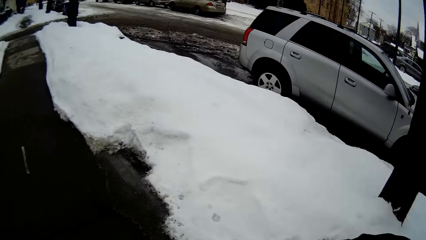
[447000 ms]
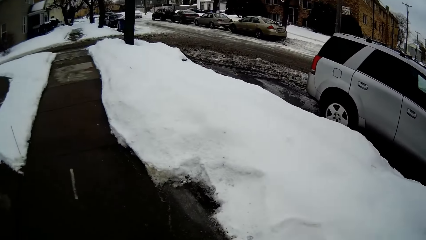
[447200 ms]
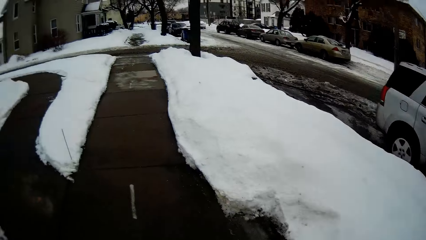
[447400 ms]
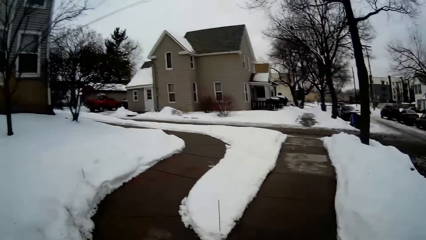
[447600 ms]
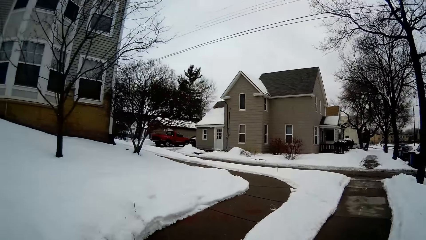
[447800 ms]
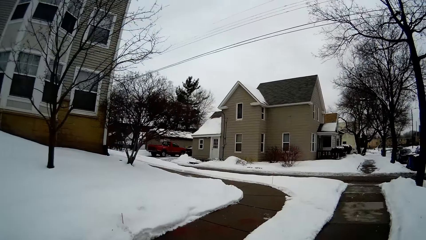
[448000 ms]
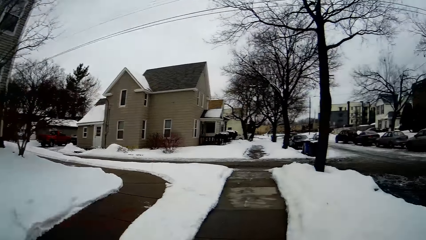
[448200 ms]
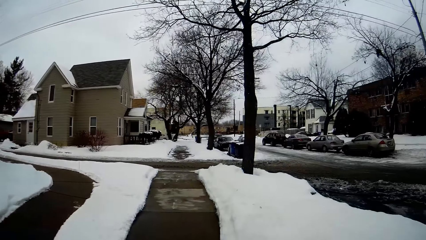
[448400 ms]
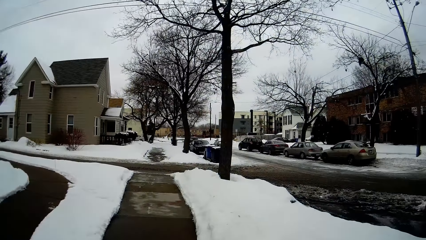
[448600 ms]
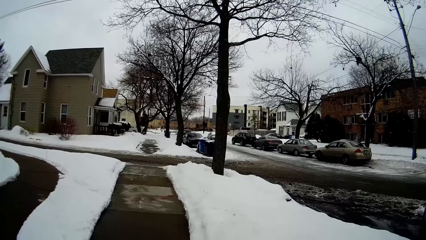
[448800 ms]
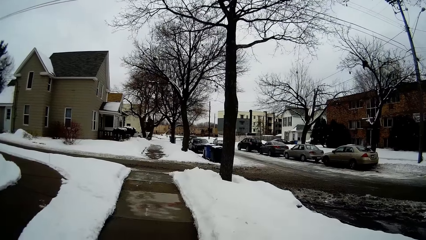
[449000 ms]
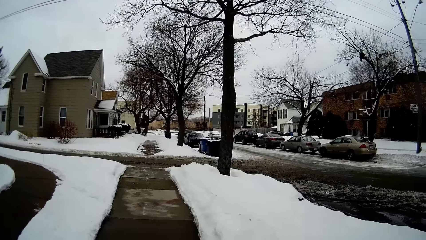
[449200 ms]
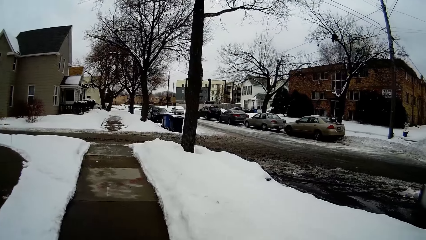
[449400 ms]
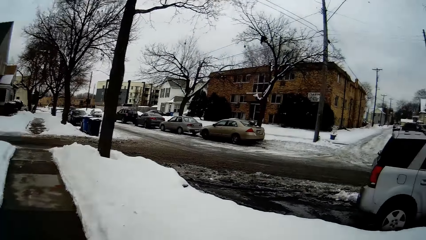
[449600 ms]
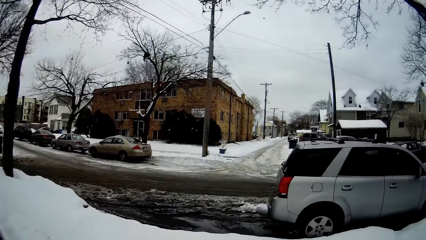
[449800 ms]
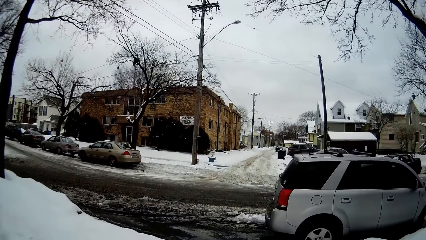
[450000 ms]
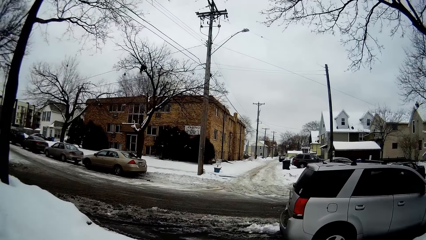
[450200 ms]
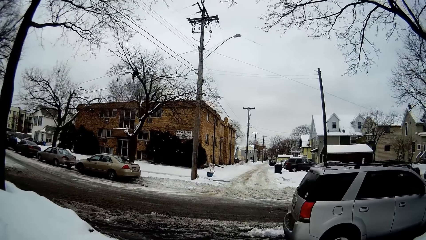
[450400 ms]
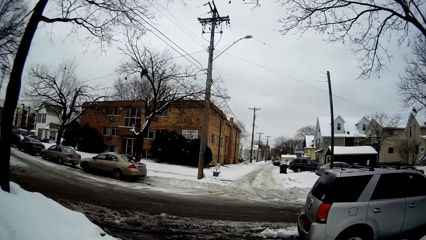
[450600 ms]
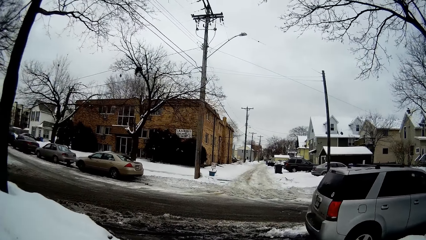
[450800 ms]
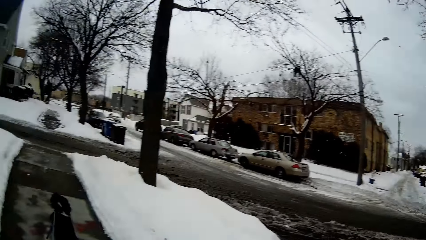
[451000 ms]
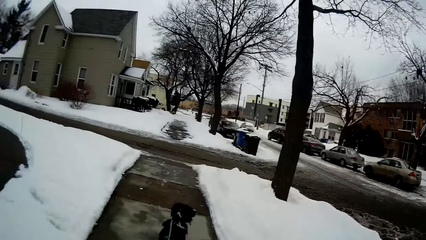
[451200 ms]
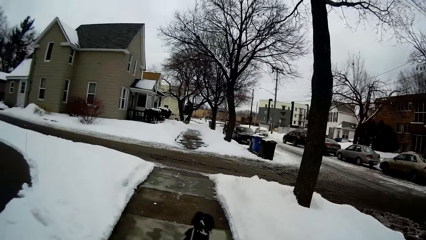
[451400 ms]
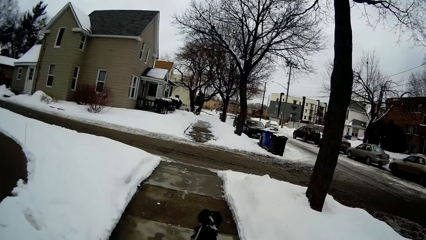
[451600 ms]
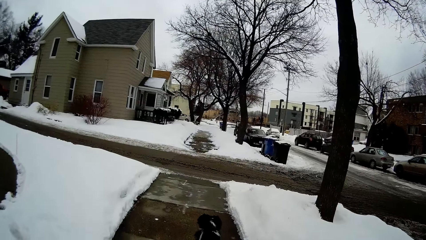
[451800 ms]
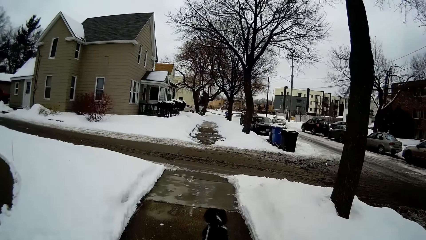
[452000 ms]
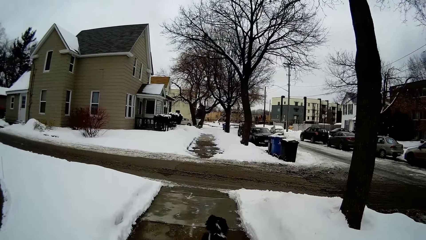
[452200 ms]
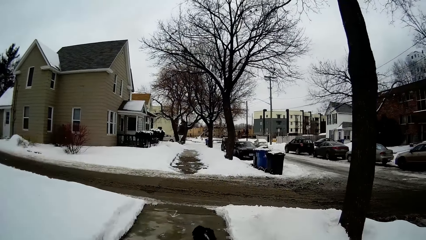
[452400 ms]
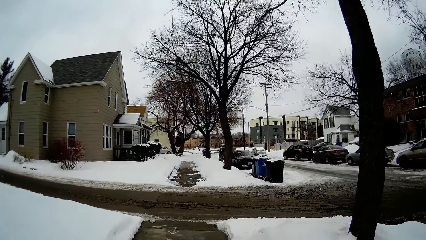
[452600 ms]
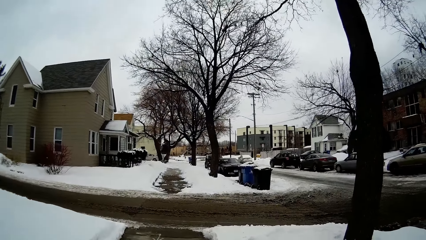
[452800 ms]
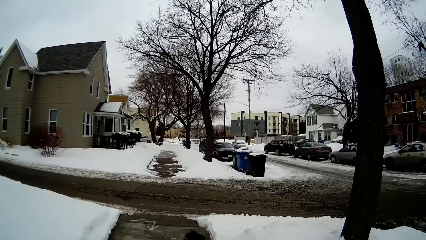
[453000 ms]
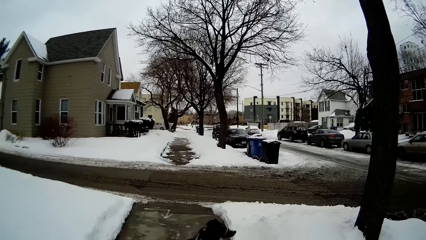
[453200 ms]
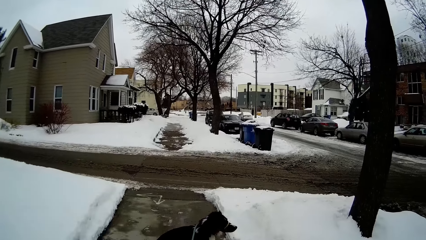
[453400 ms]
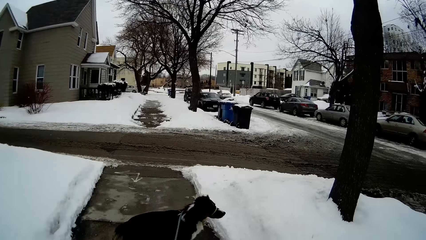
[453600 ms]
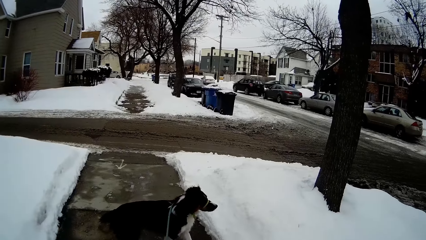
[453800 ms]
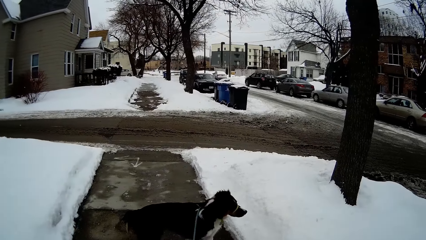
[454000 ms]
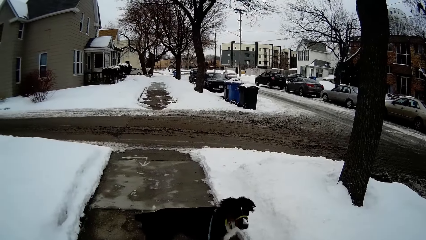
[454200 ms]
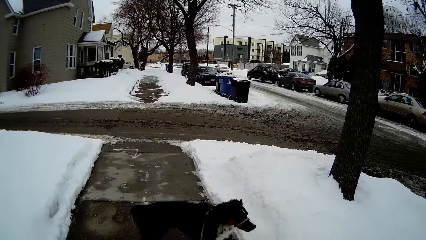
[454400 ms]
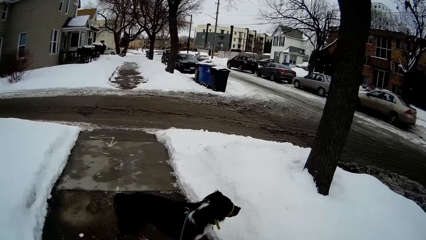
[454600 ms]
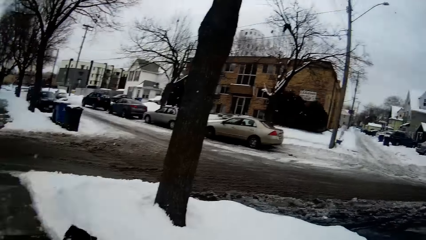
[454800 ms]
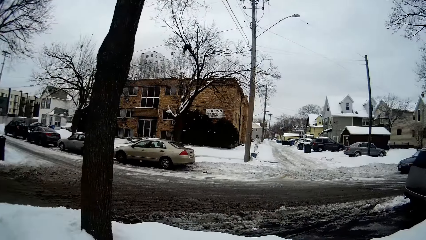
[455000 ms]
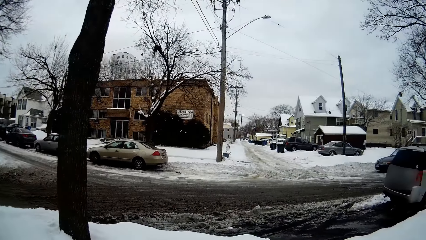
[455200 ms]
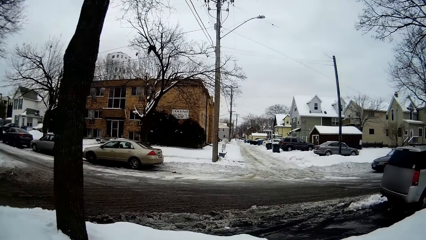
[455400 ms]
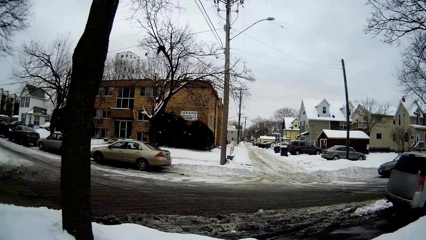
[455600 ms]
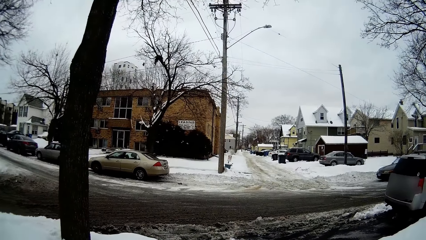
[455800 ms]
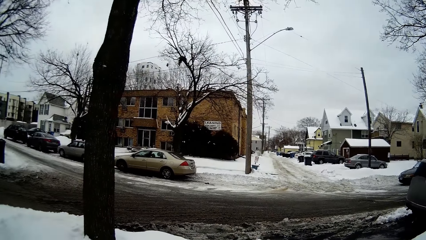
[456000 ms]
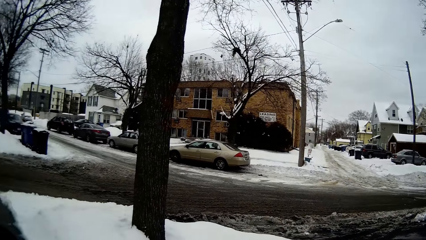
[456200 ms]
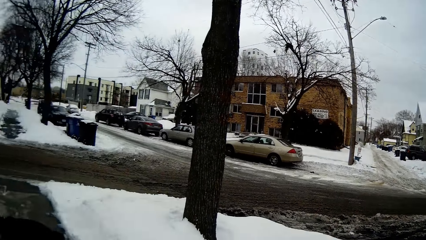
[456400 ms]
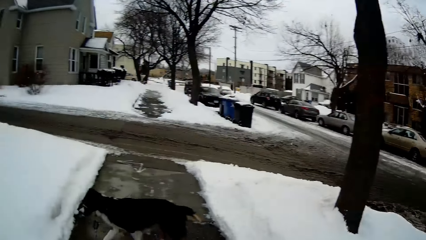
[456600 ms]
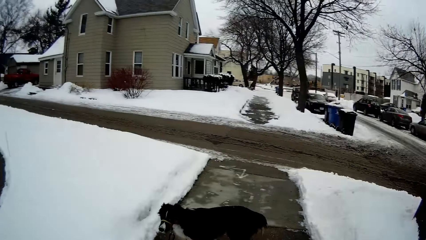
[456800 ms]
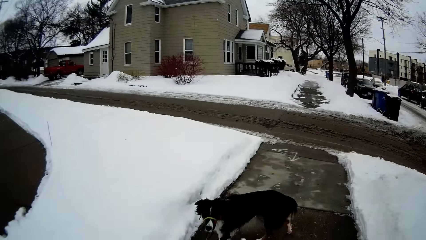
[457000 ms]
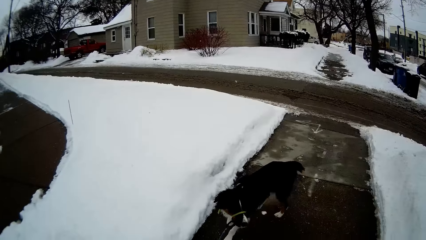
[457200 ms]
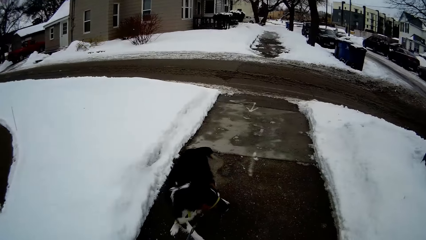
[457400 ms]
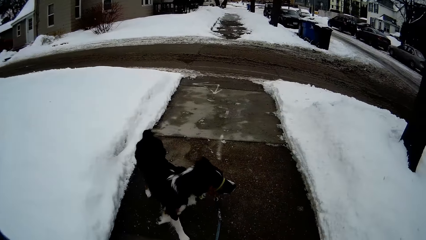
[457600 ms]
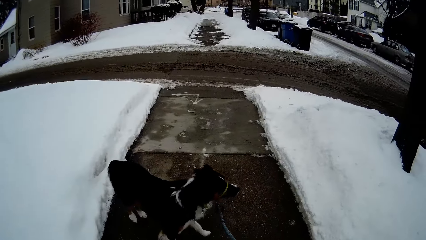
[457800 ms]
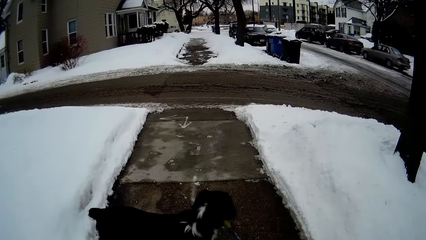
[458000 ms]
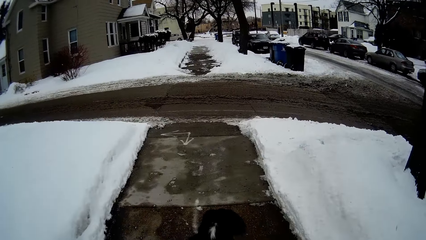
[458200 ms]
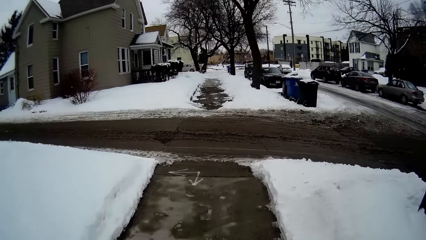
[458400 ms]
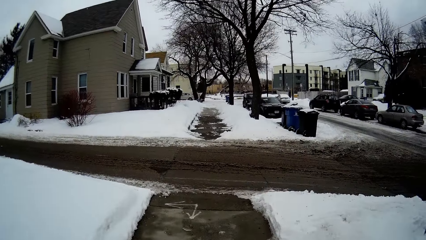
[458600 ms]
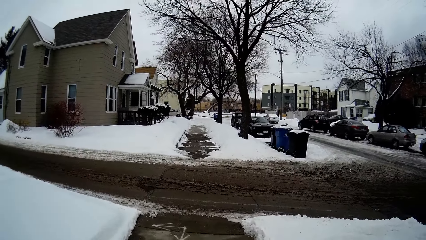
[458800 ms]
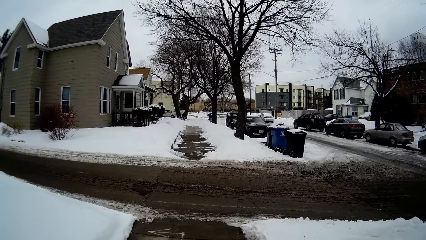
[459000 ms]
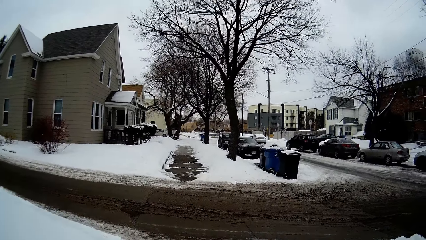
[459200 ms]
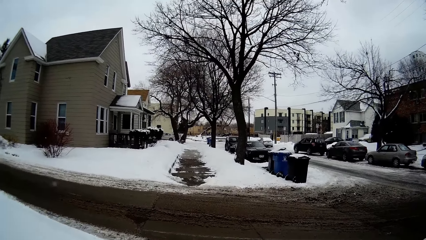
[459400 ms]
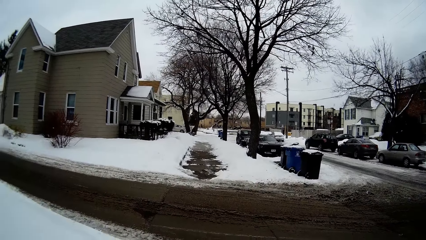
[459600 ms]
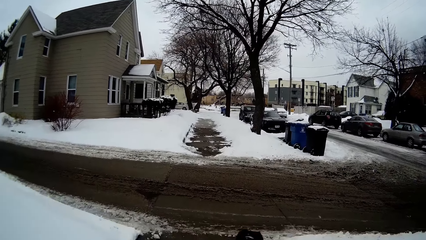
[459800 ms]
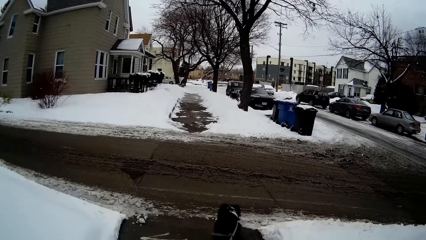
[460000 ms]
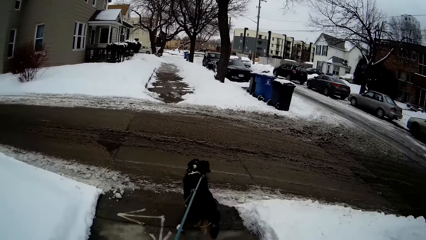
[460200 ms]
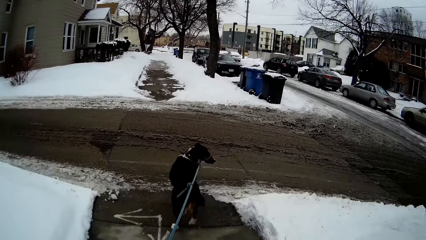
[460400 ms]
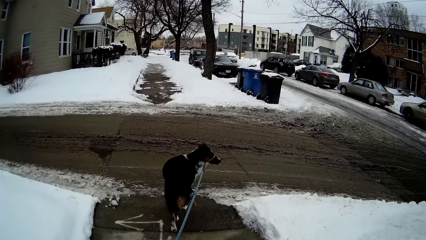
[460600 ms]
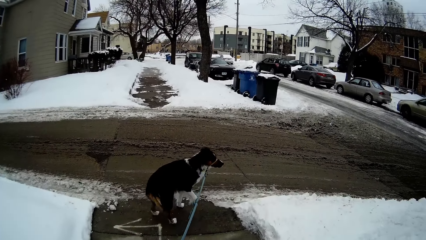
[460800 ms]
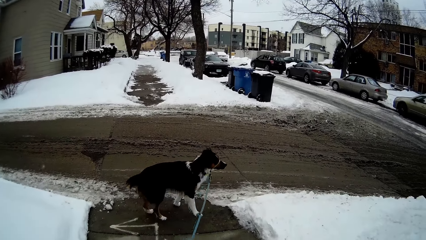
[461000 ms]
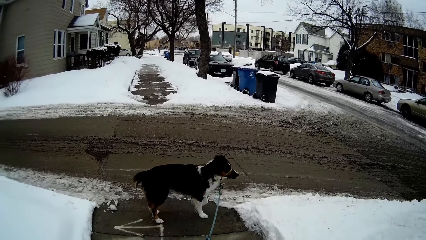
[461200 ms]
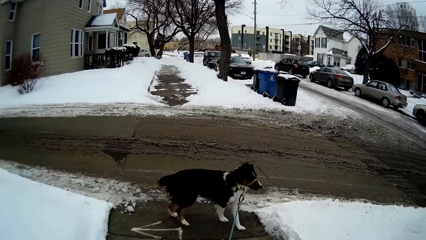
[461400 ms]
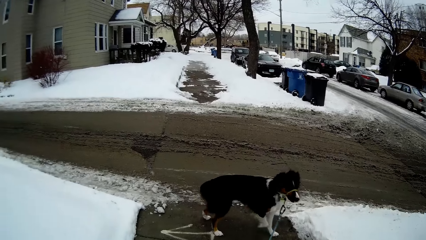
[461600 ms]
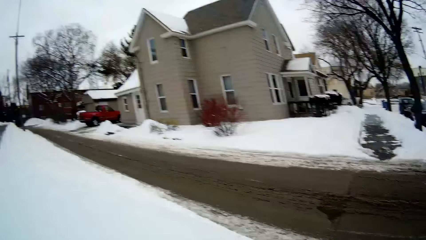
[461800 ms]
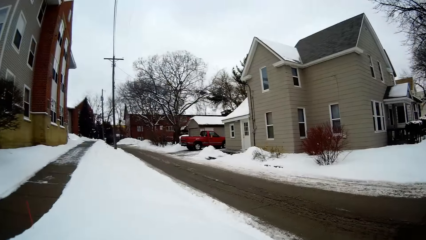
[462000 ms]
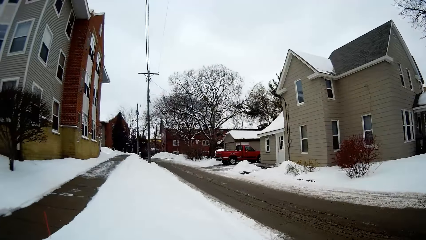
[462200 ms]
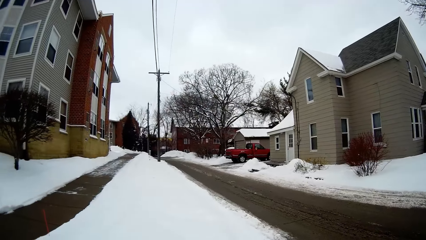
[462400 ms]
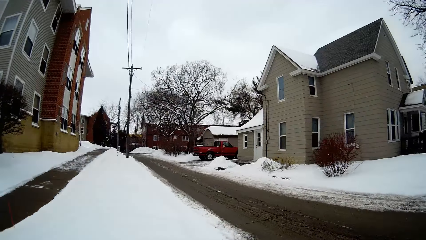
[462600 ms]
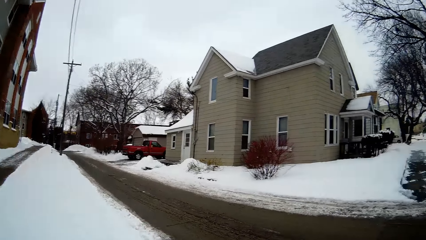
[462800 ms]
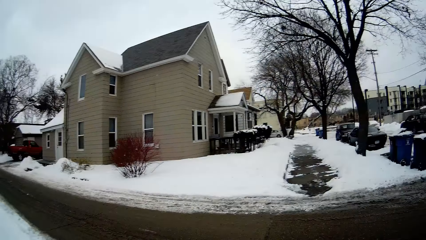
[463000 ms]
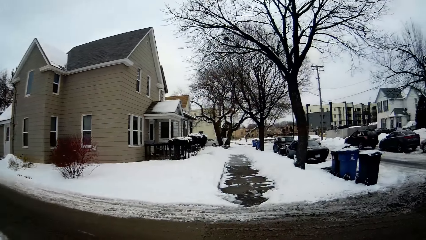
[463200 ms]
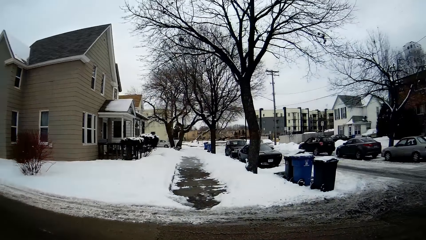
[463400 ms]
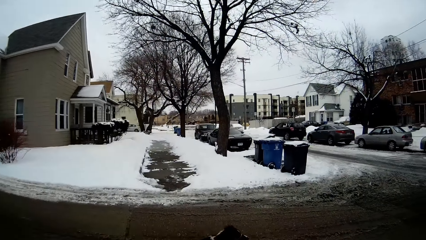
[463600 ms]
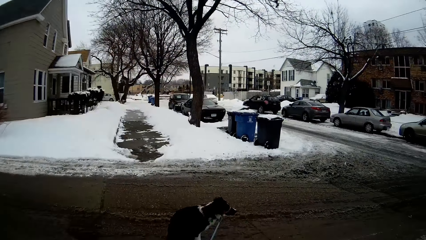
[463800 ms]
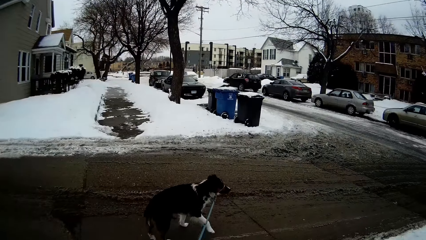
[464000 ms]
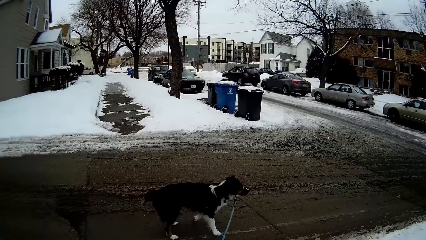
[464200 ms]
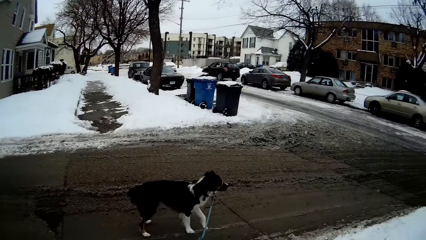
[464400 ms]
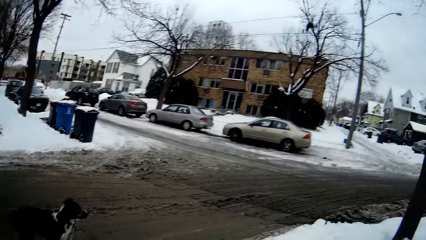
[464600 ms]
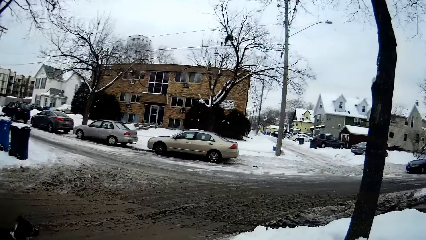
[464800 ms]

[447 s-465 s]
The camera wearer looks around. They look around. They walk forward. They move a hand. They look around.
